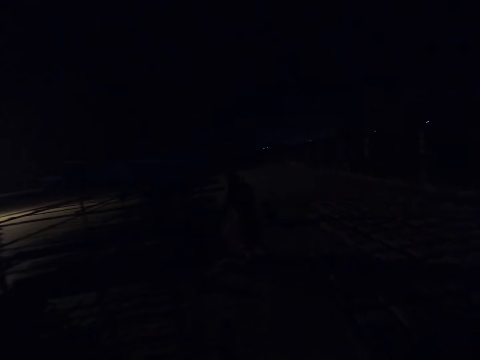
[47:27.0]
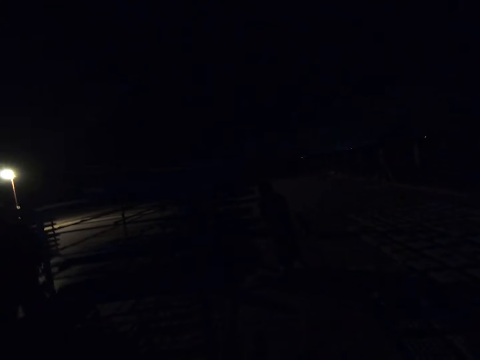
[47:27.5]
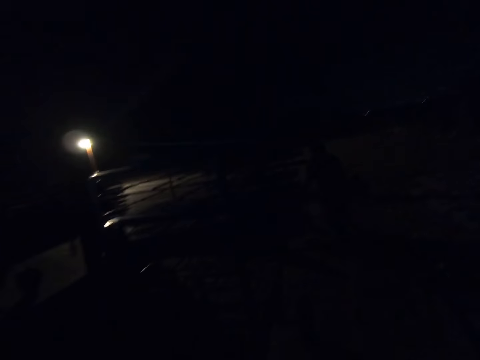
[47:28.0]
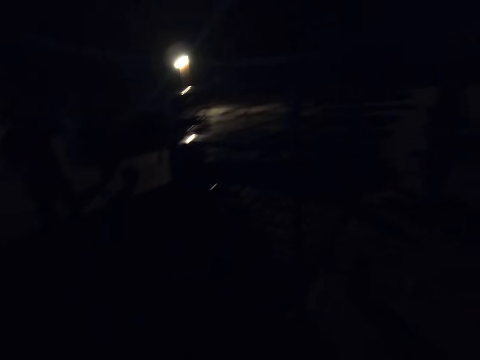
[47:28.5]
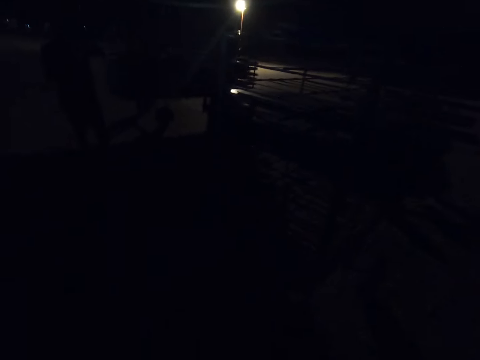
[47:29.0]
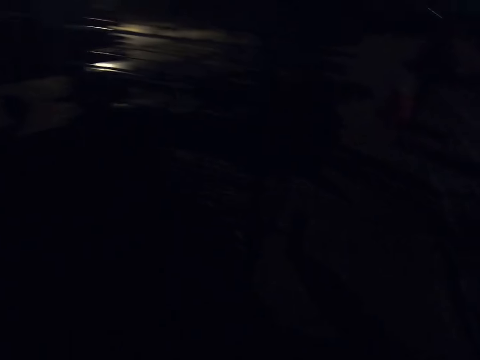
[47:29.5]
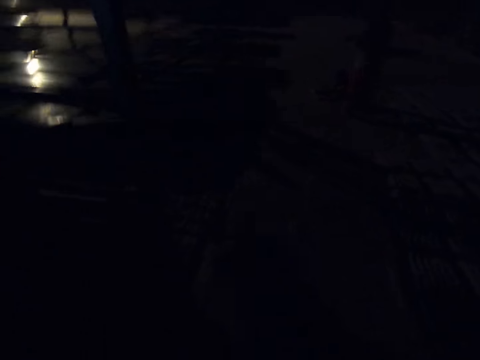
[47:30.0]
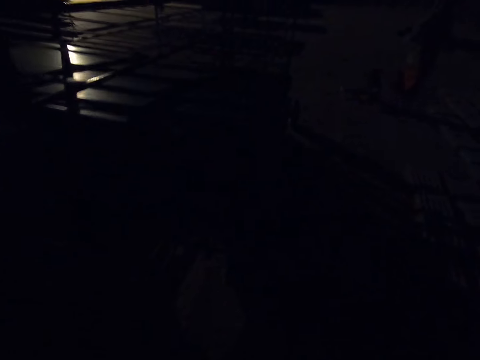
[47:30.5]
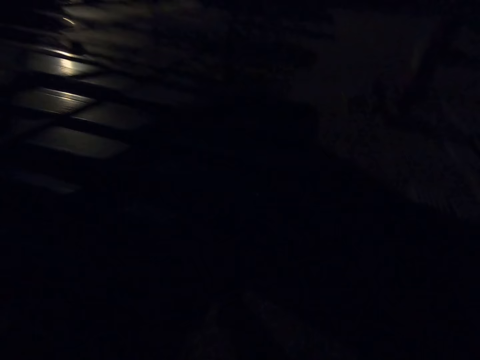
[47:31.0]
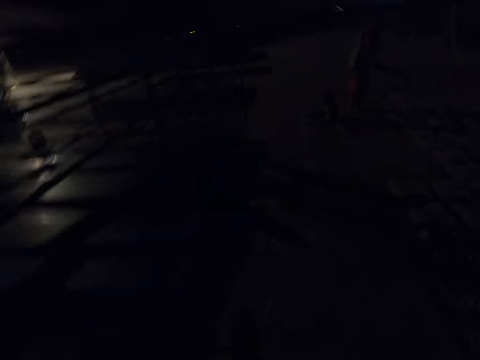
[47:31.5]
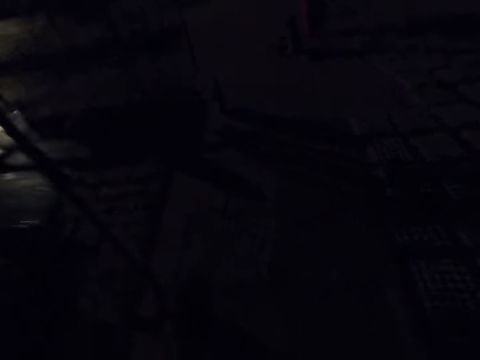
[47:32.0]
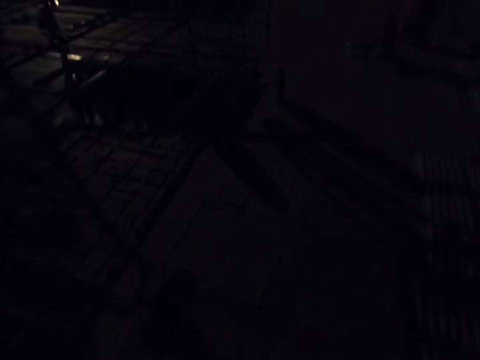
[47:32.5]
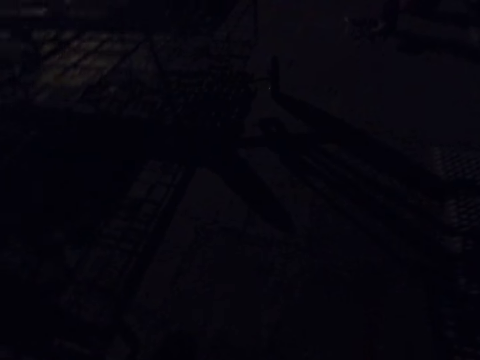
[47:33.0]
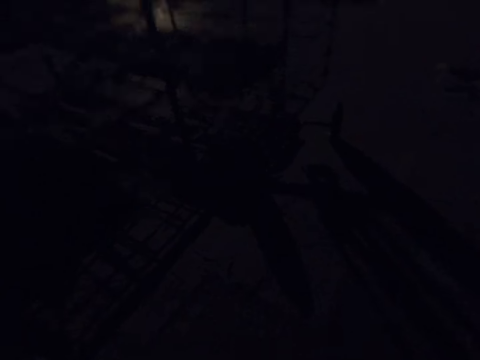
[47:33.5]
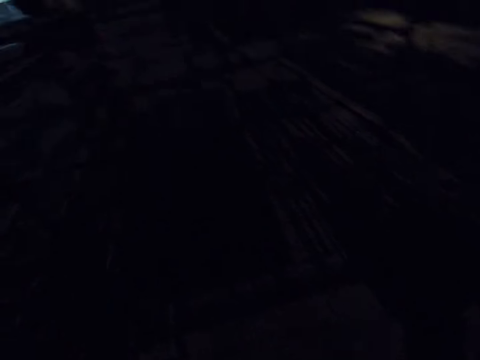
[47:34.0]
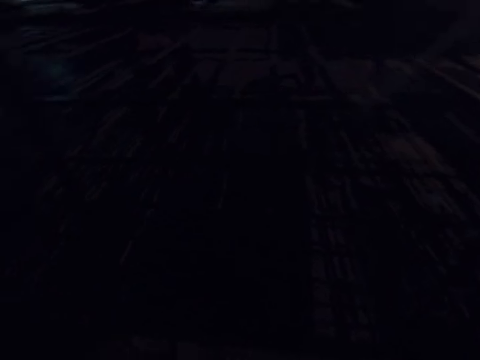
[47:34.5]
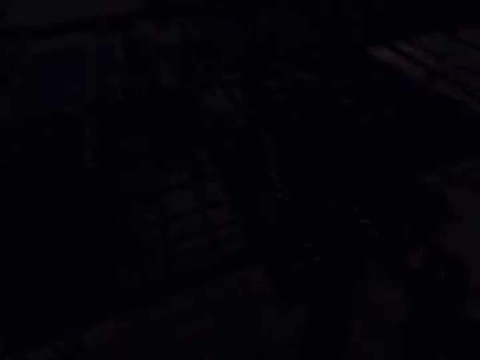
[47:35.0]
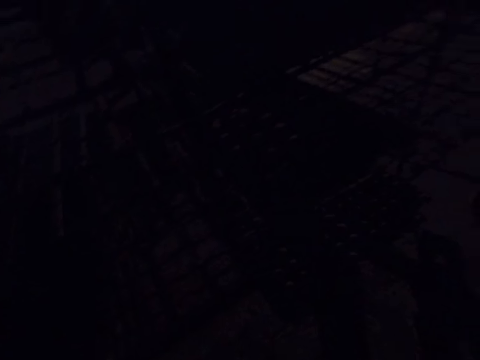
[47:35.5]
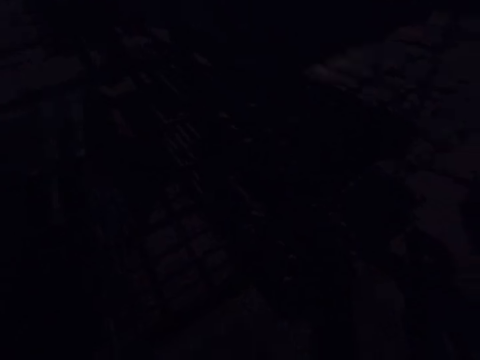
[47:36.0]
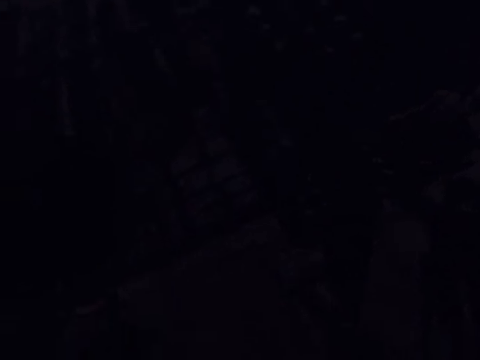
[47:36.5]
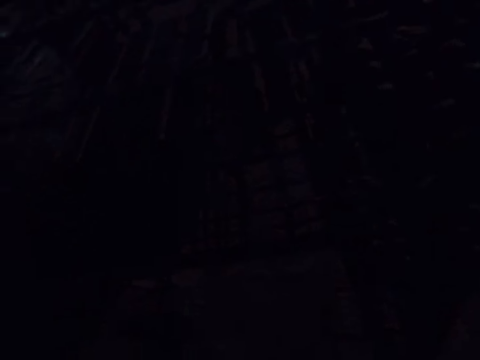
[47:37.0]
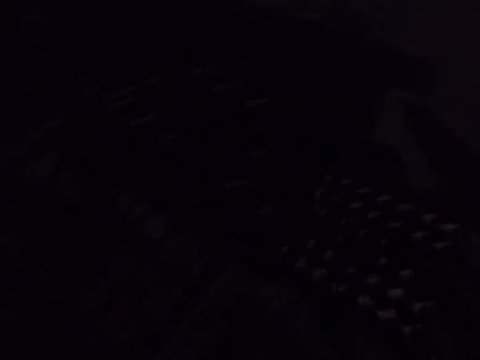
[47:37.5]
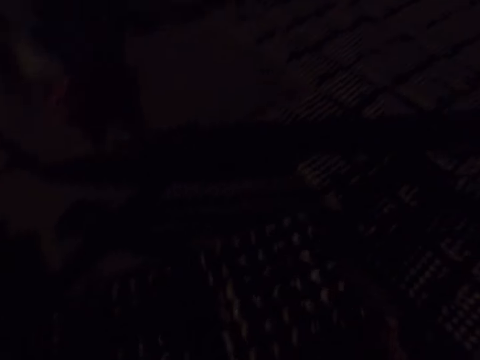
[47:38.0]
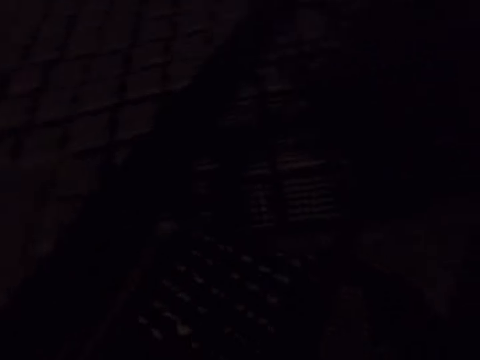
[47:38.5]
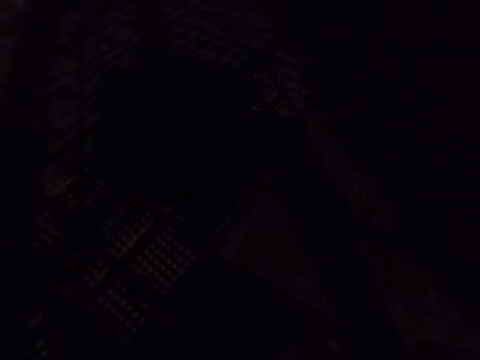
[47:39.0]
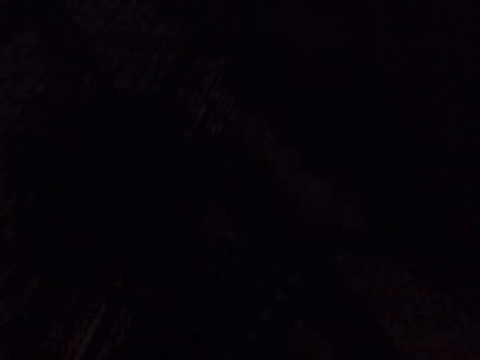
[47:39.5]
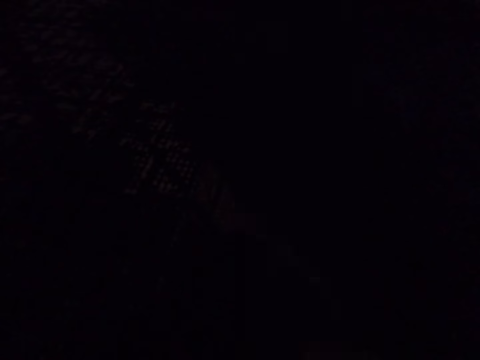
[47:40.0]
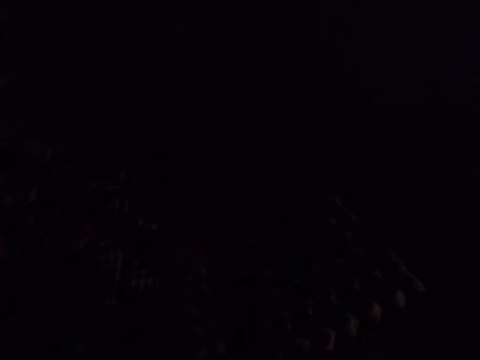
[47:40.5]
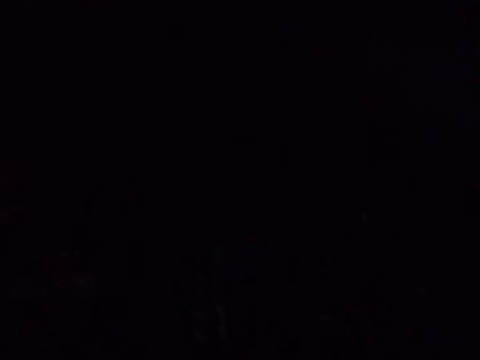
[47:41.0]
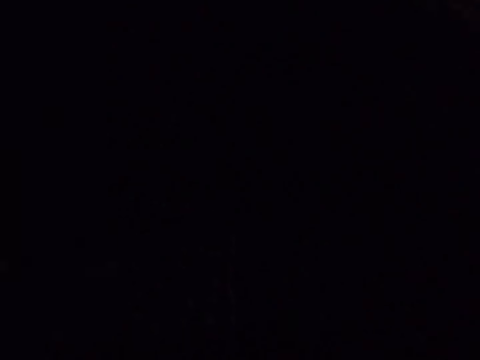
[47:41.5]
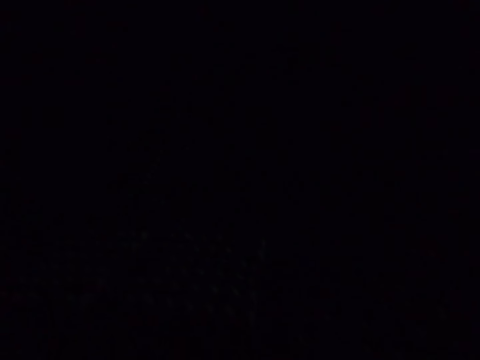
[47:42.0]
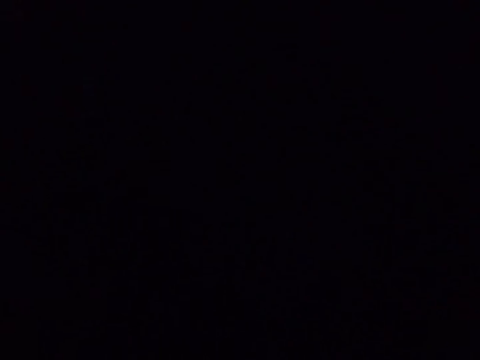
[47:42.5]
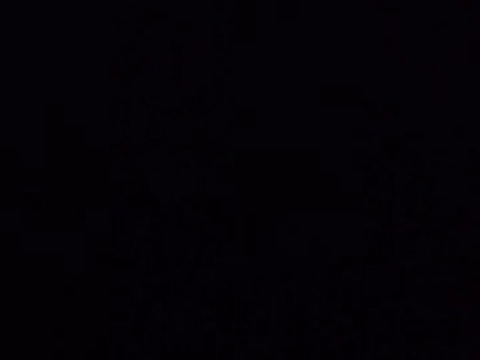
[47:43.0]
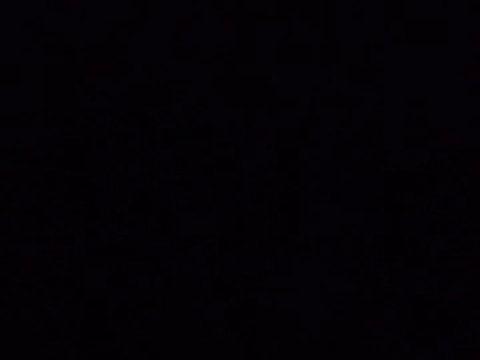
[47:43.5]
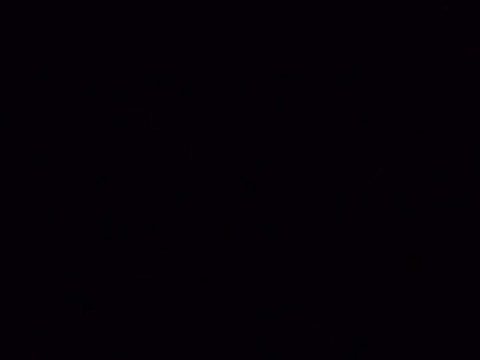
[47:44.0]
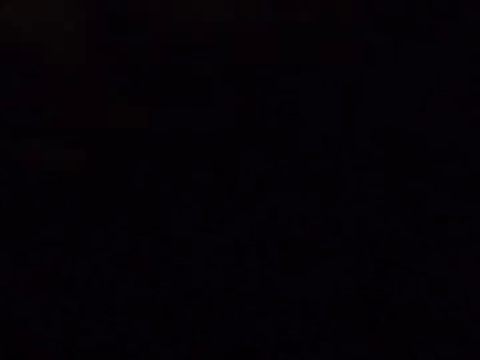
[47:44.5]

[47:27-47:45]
The camera wearer looks around the field. They put the board on the trolley. They walk around the site. They talk to a man. The camera wearer pulls the board of trays from the trolley. They walk around the site.

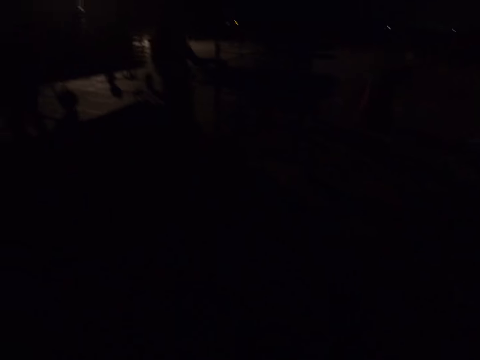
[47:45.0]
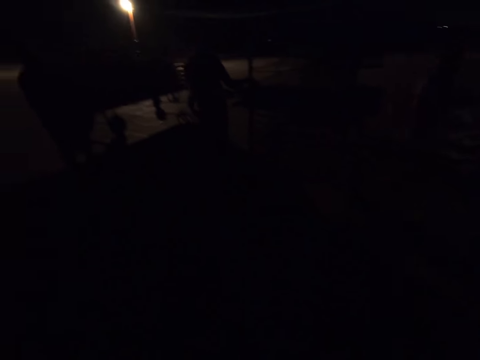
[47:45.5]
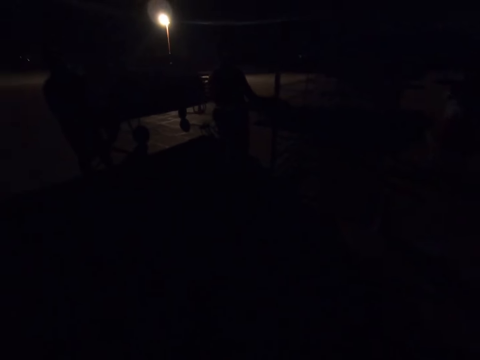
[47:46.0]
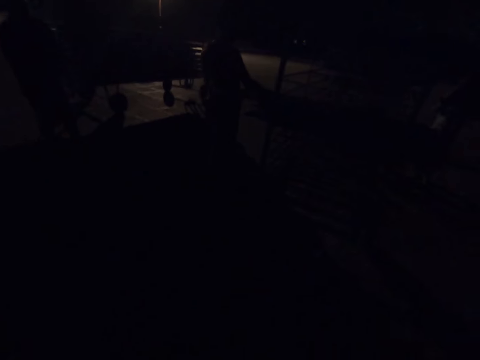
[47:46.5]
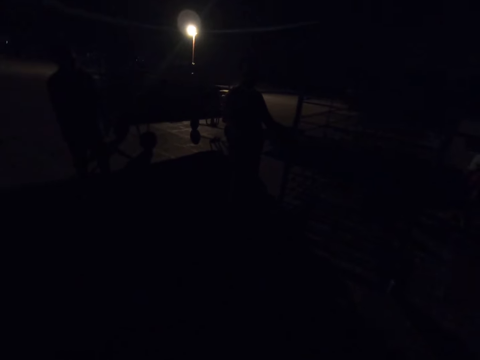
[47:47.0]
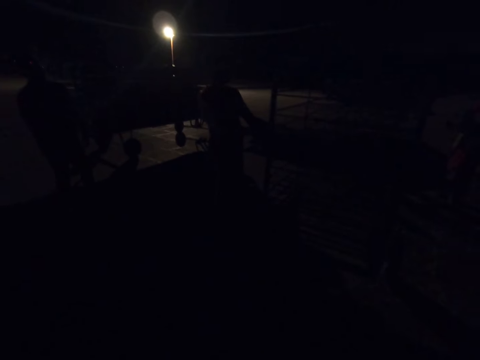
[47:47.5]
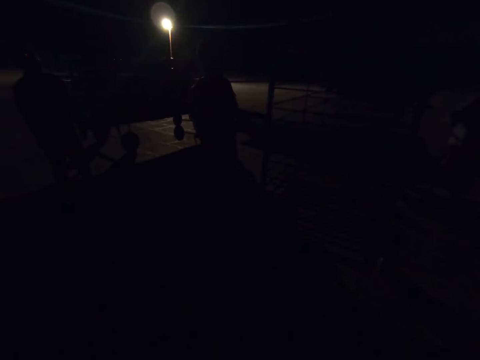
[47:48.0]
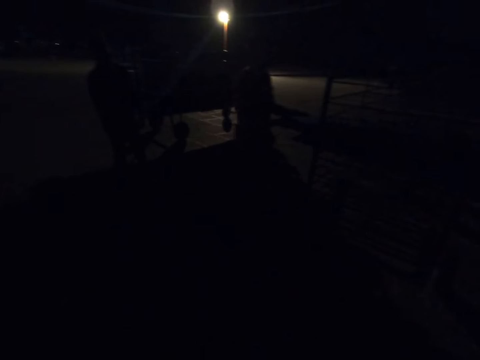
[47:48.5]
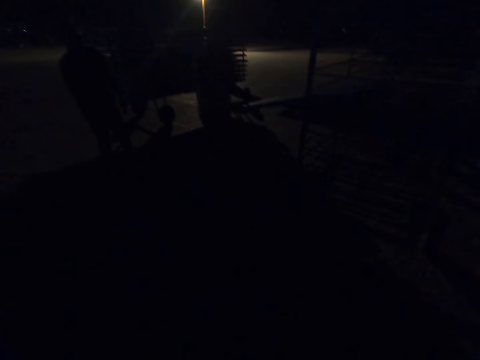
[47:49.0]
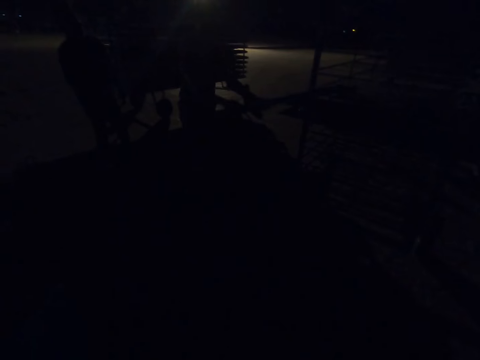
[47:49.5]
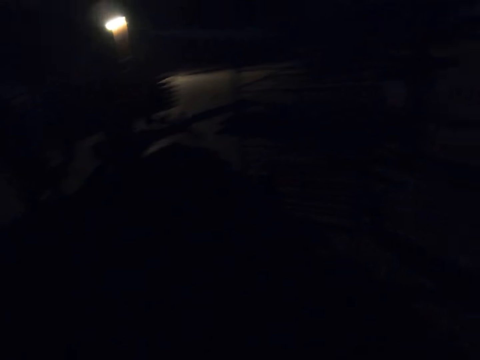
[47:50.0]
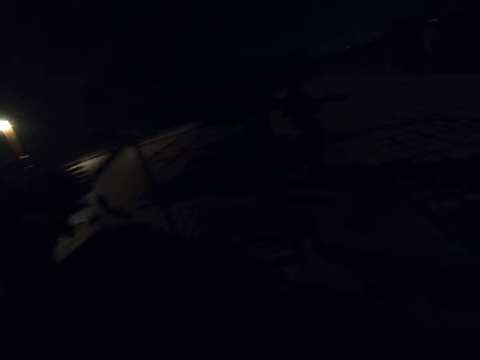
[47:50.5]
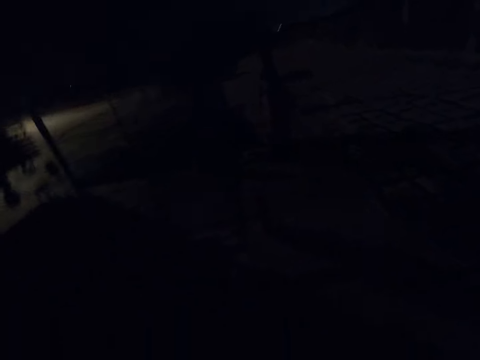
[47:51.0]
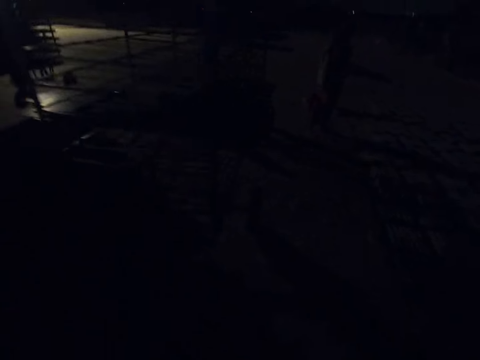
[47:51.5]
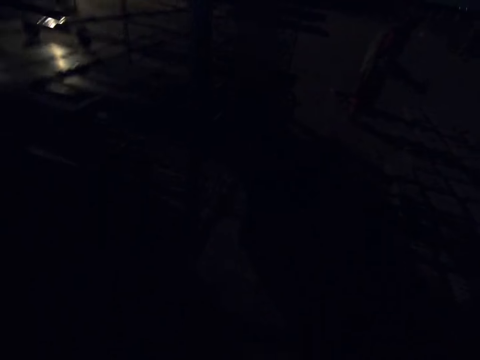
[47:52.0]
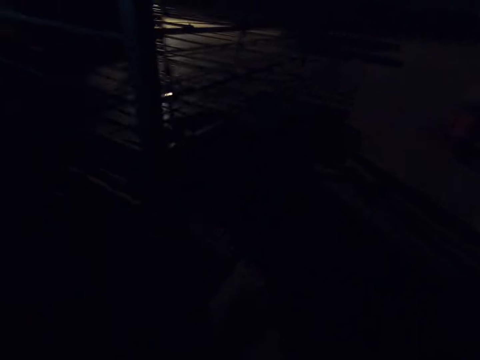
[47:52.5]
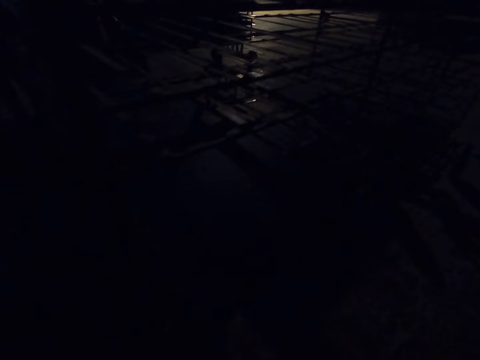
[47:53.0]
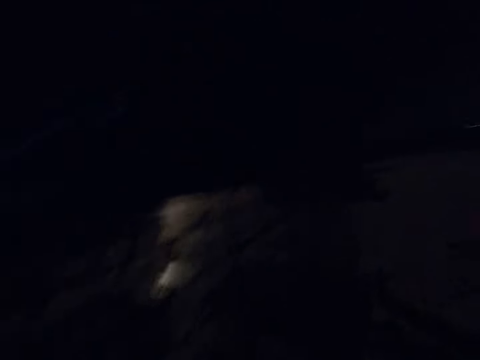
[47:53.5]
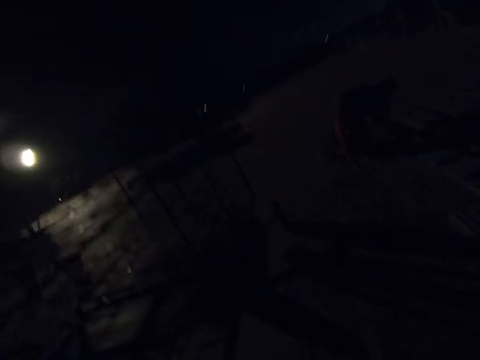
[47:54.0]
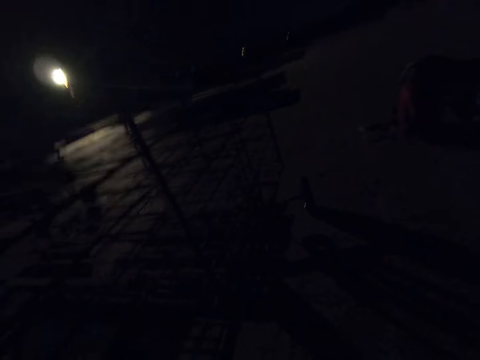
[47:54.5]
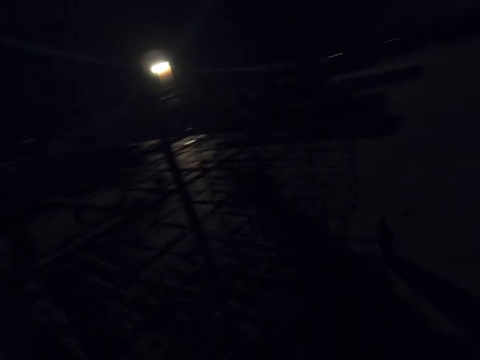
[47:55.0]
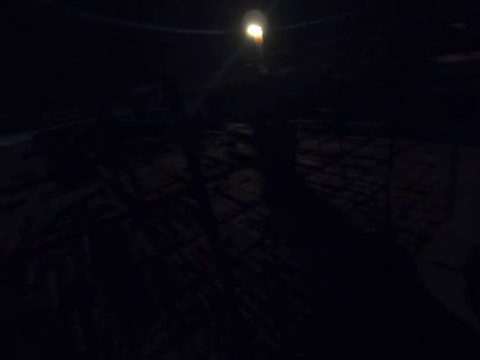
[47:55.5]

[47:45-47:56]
The camera wearer talks to a man. The man pulls the board. The camera wearer puts the board on the trolley.
